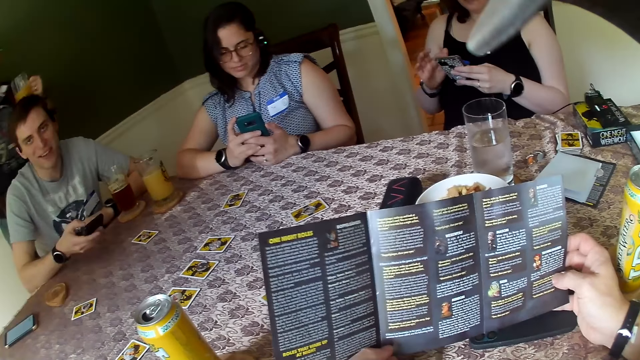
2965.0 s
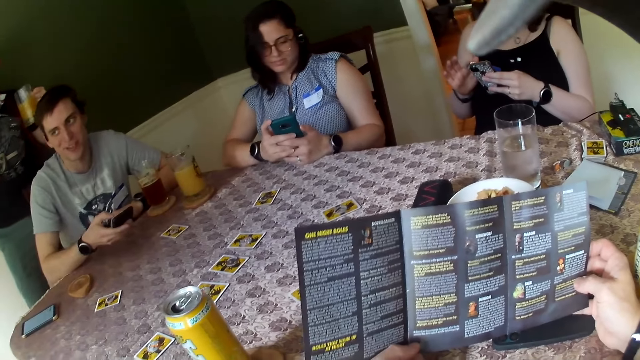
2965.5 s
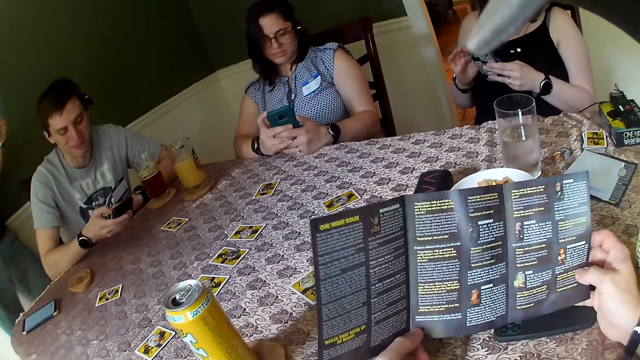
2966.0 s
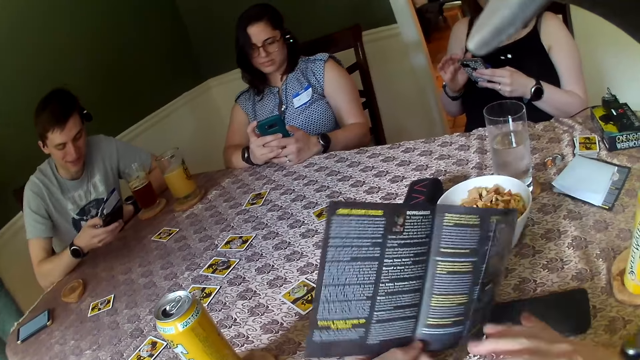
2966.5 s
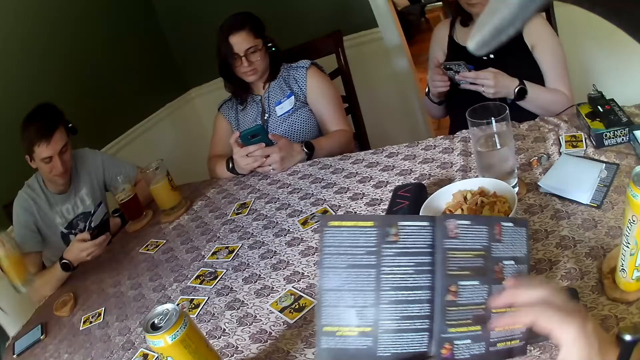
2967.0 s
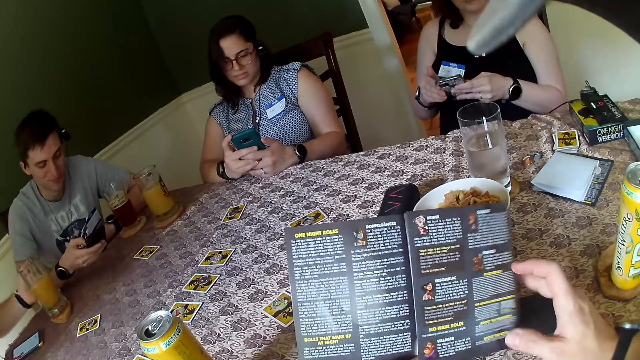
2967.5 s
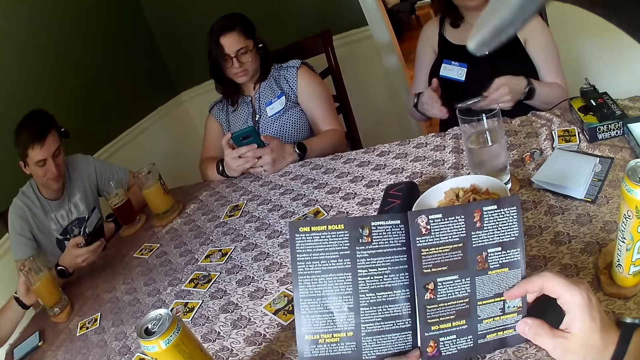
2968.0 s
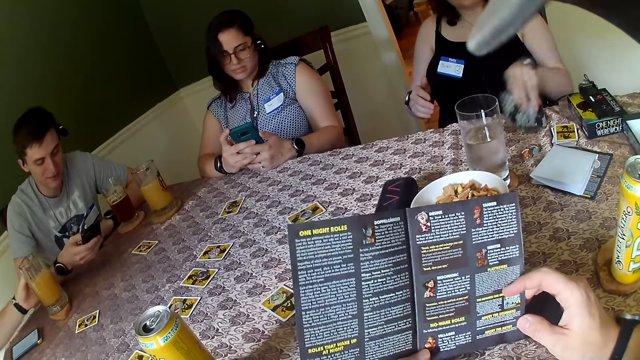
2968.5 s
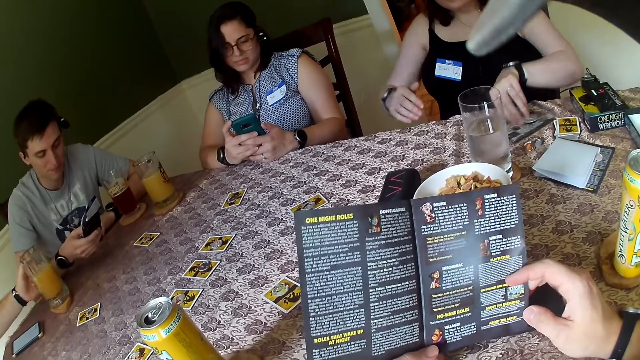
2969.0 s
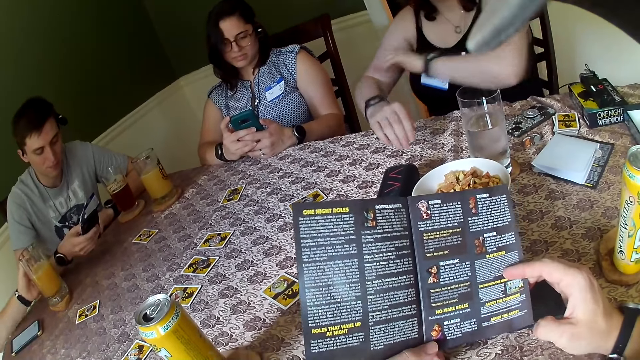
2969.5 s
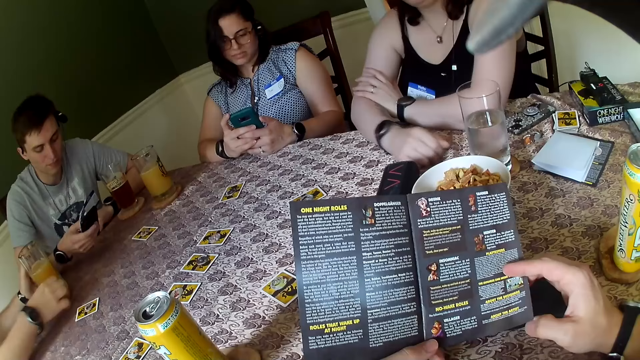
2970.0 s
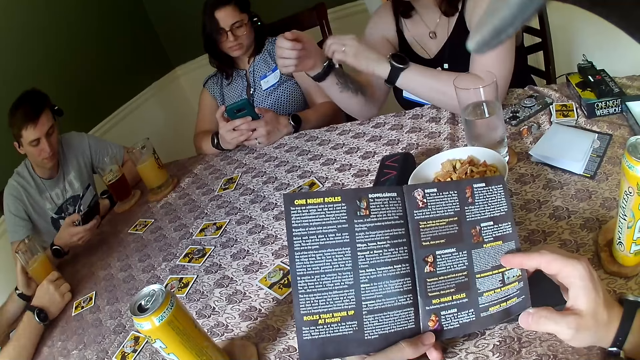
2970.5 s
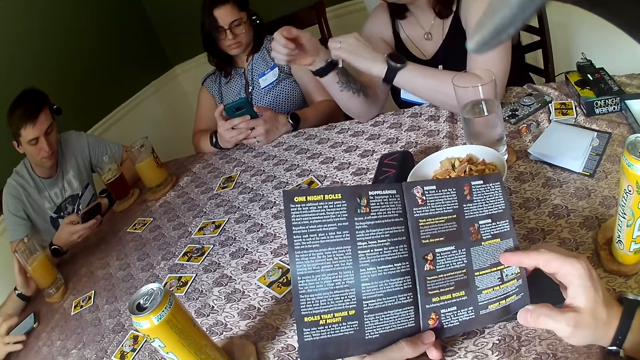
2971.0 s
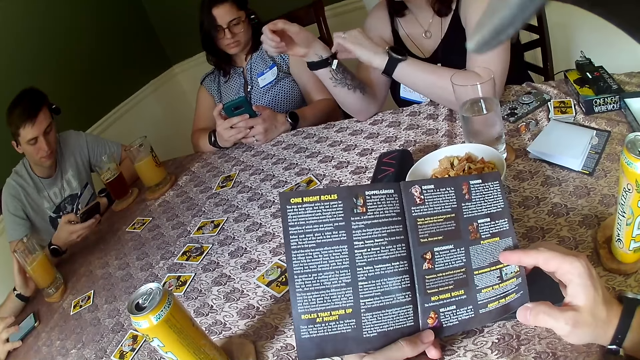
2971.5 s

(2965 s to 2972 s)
A man places a glass of juice on the table with his left hand. A woman drops the phone on the table with her left hand. The camera wearer reads a paper. The woman touches a wristwatch on her right hand with her left hand. The man turns the phone on the table with his right hand.

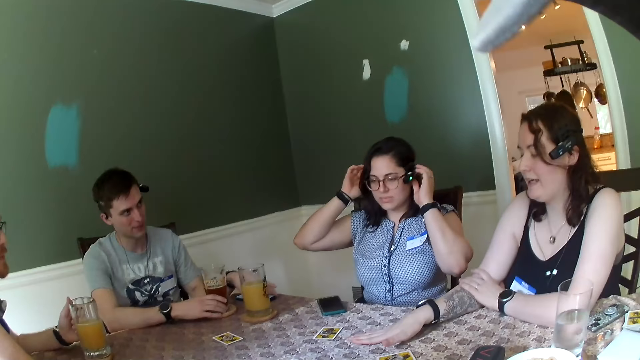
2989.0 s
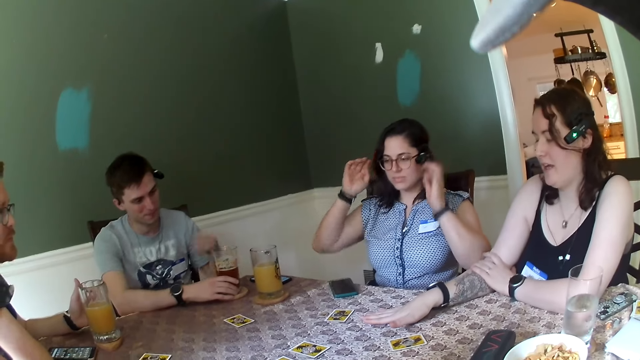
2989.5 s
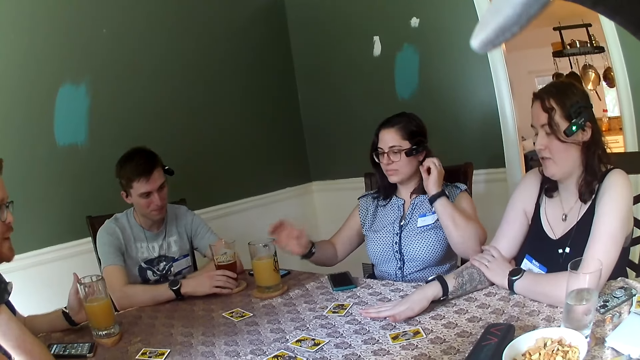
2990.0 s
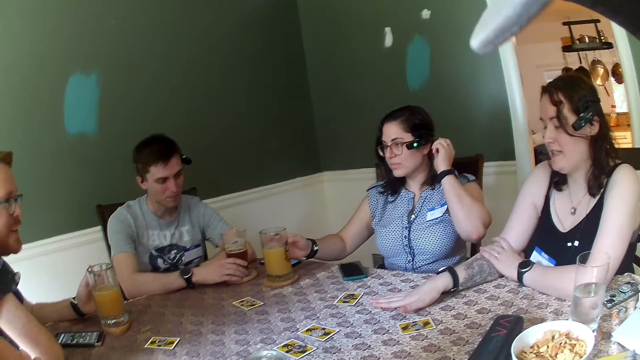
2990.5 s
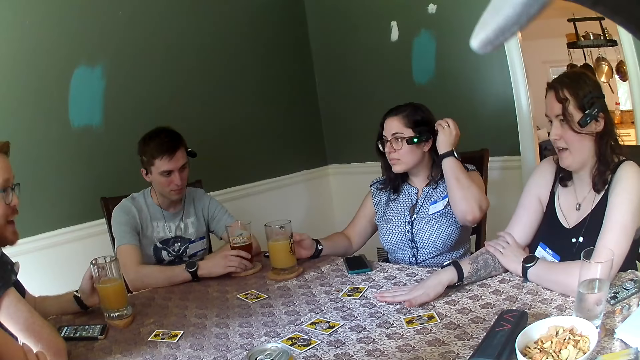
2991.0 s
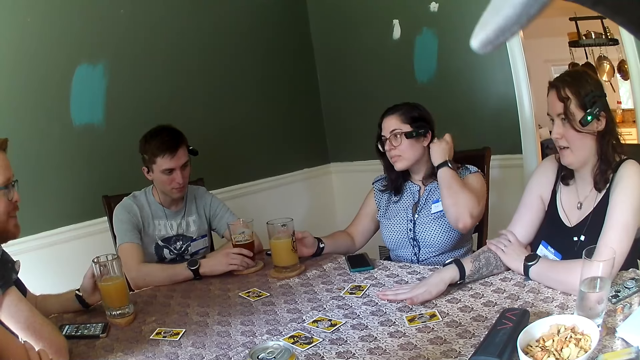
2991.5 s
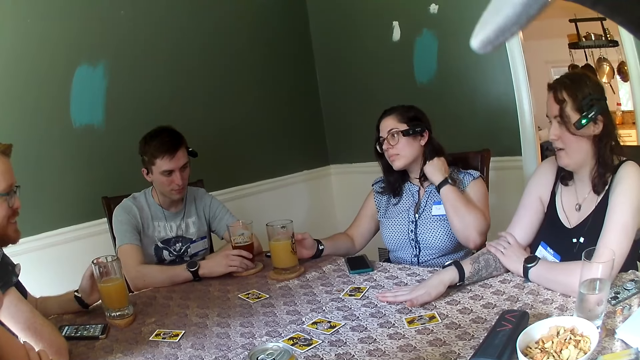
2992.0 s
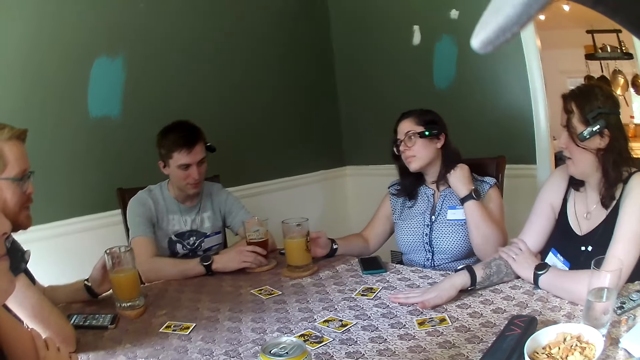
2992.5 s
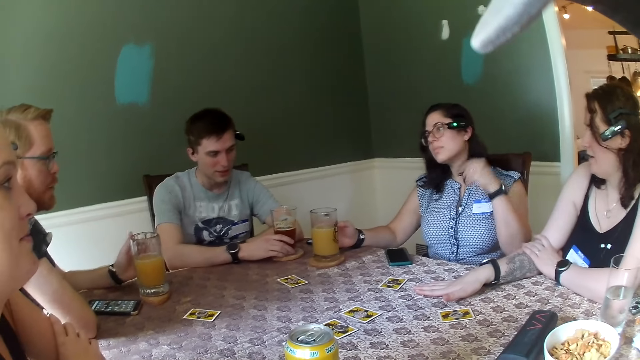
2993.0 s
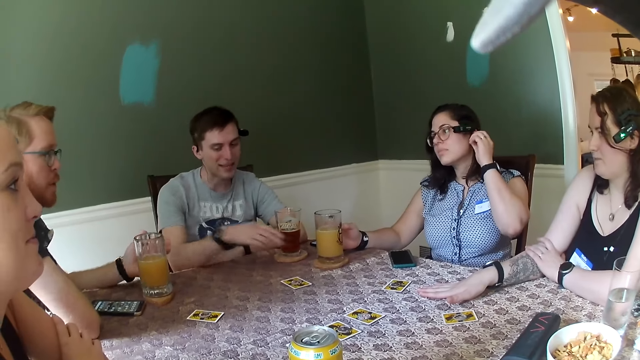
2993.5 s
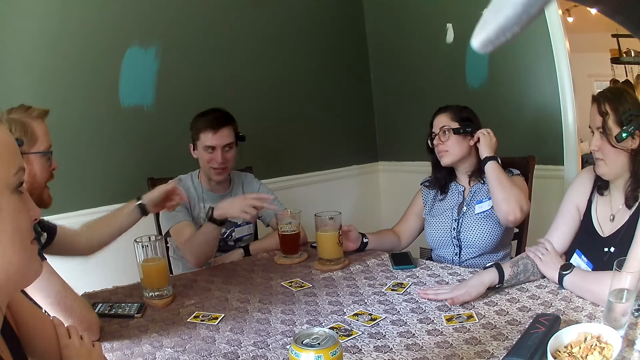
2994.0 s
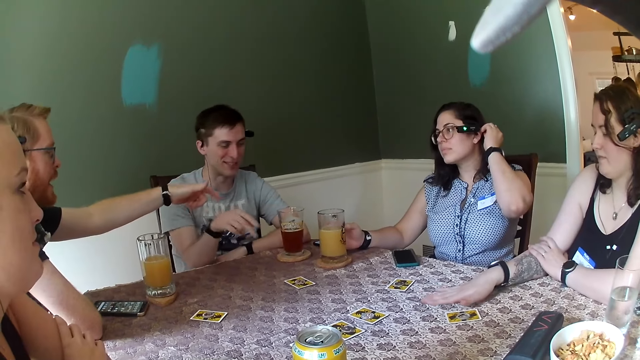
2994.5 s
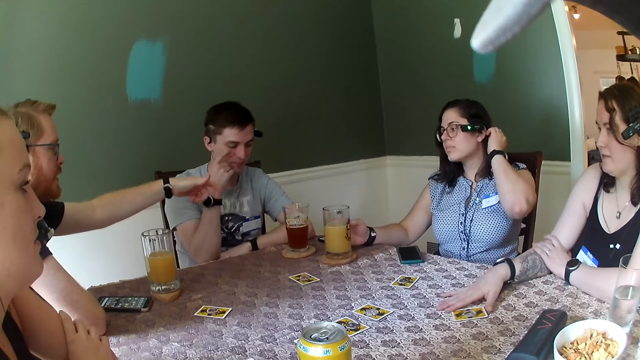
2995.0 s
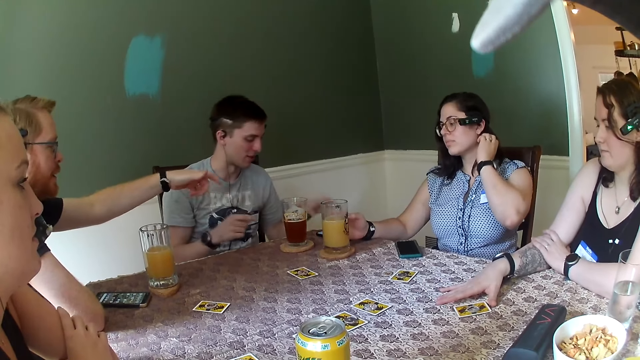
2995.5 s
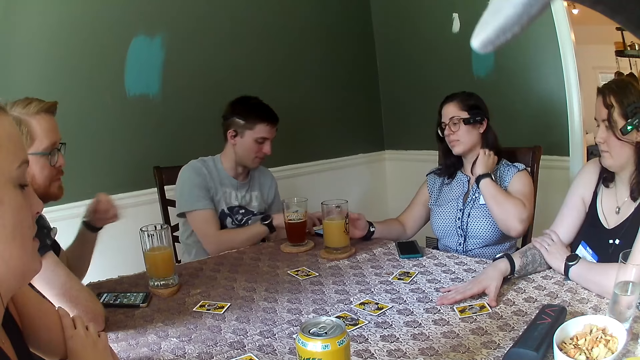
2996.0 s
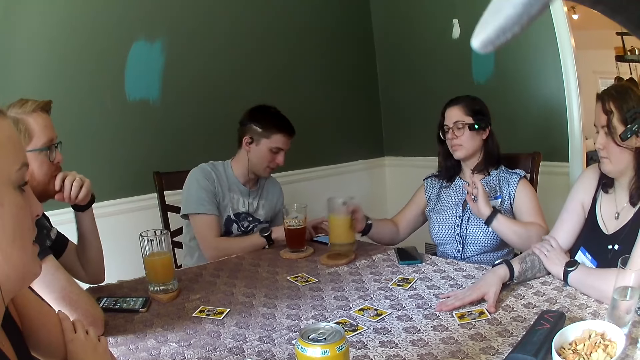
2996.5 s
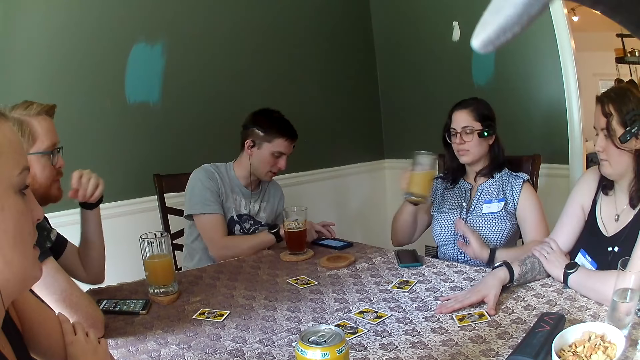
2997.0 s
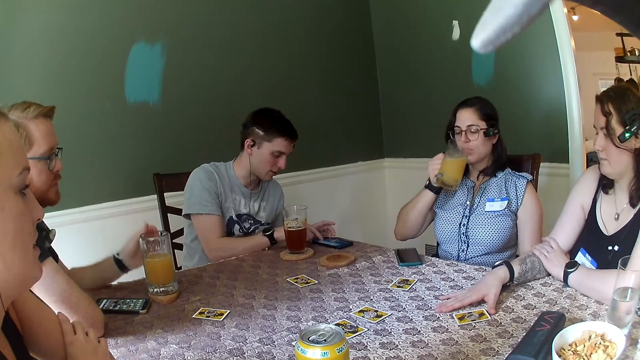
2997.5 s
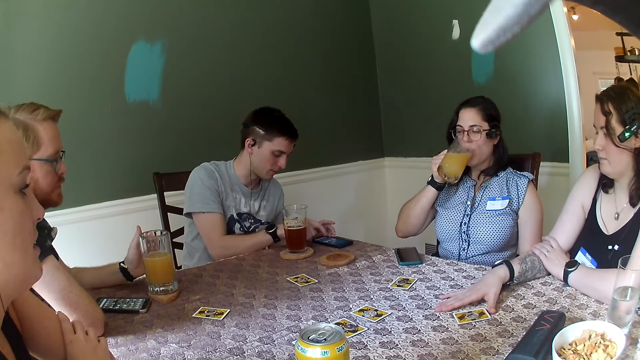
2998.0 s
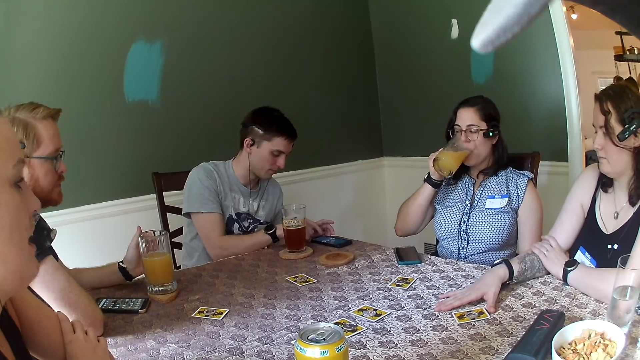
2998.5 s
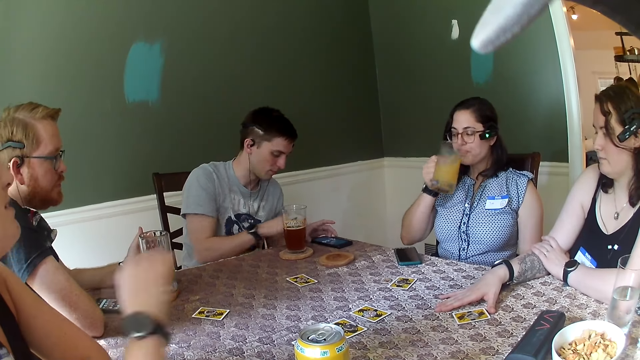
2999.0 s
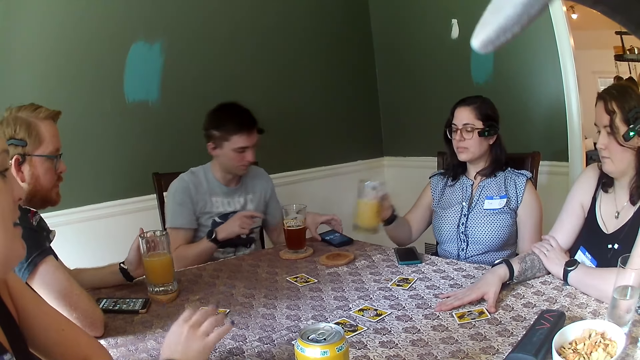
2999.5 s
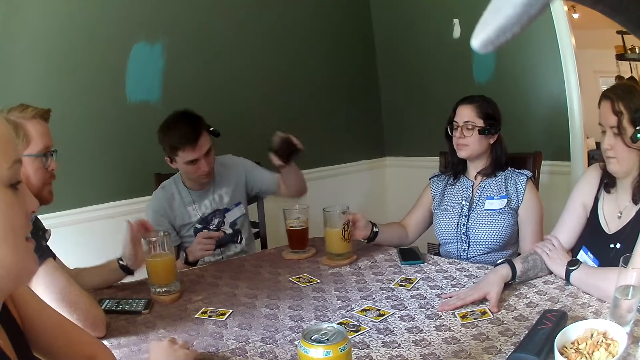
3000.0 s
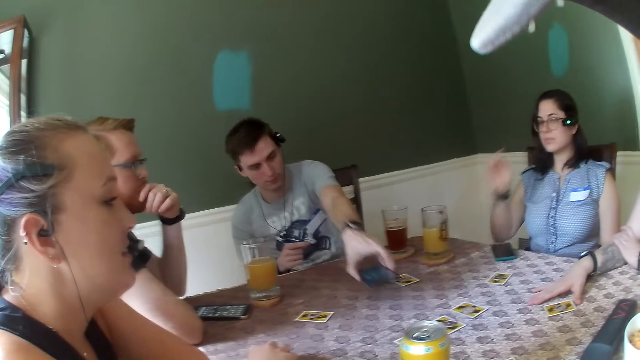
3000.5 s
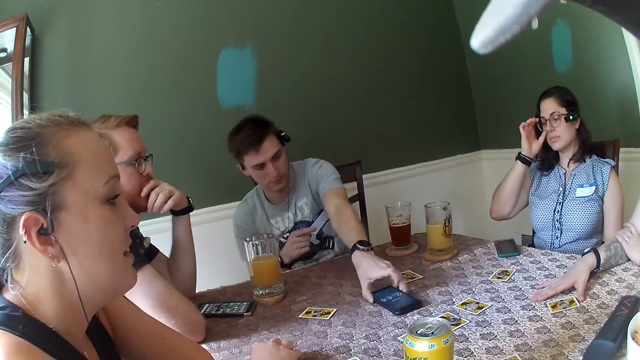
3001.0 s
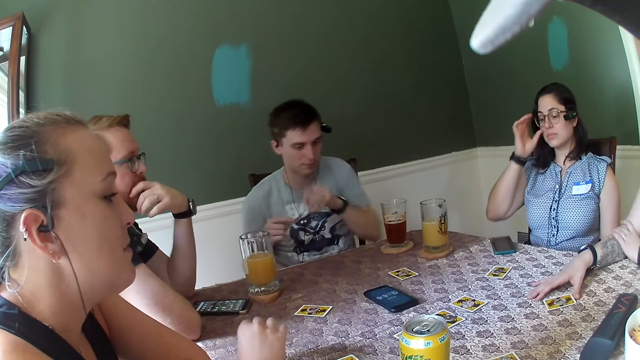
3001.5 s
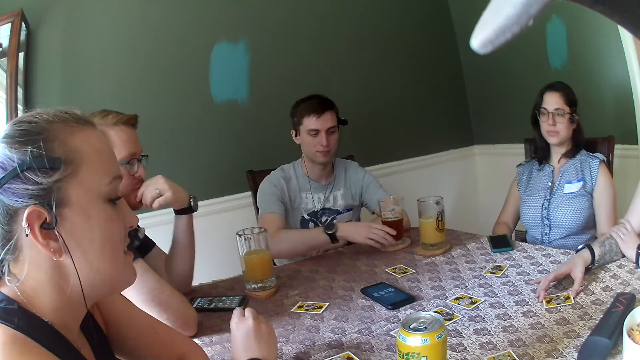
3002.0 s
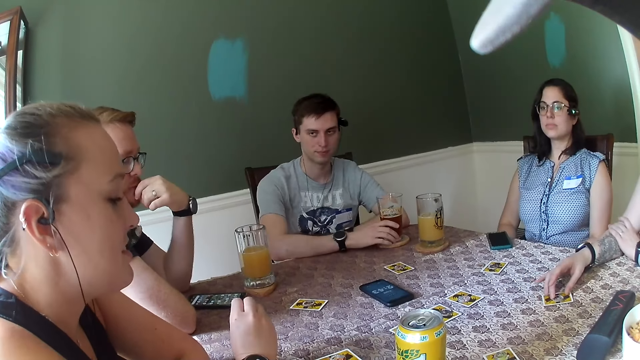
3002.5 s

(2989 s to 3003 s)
A man touches the phone on the table with his left hand. A woman touches her hair with her left hand and touches a glass of juice on the table with her right hand. The man gesticulates with his right hand. Another man gesticulates with his left hand. The first man touches the phone with his left hand. The woman drinks the glass of juice from the table with her right hand and picks up a mug. The first man operates the phone with both hands. Another woman gesticulates with her right hand. The first man moves the phone on the table with his left hand. The first woman places the glass of juice on the table with her right hand. The other man touches his face with his left hand. The first man puts the phone on the table. The first woman touches glasses with her right hand.
